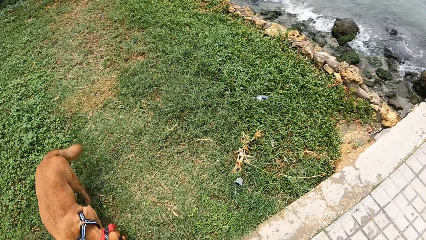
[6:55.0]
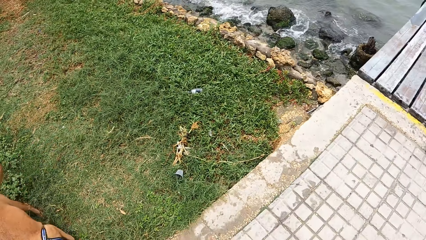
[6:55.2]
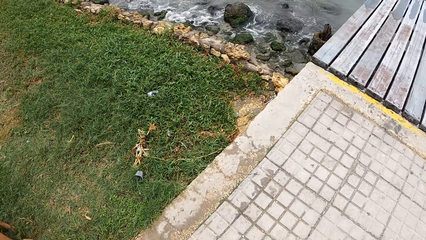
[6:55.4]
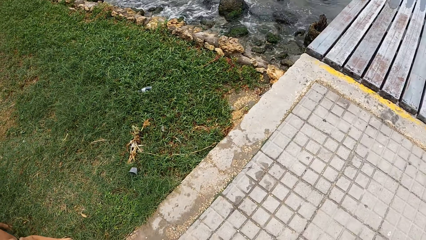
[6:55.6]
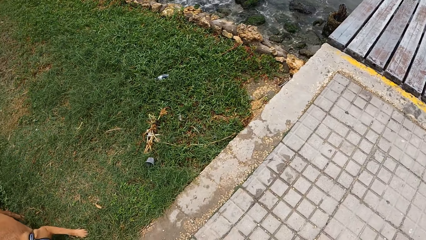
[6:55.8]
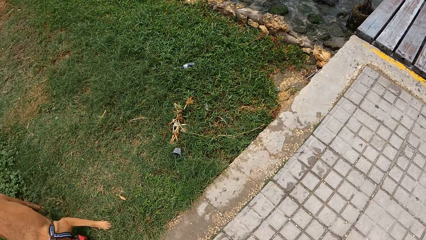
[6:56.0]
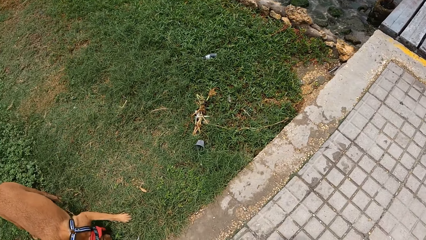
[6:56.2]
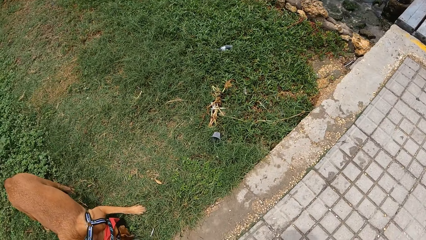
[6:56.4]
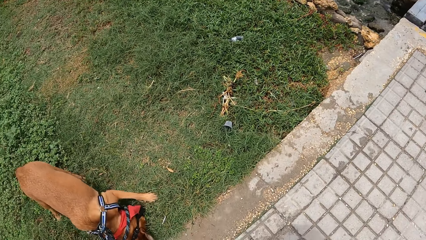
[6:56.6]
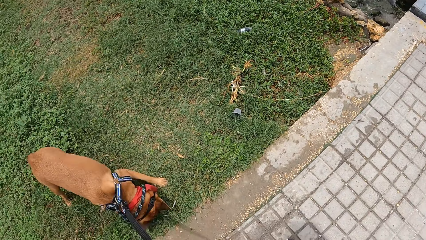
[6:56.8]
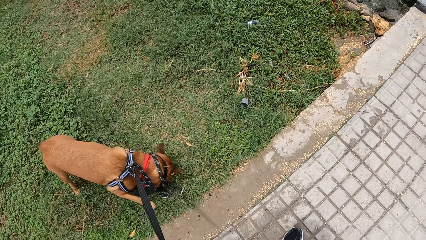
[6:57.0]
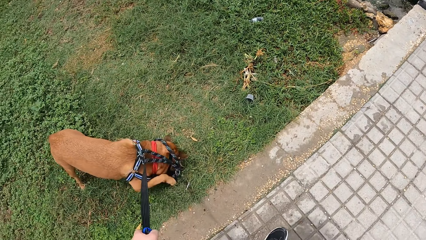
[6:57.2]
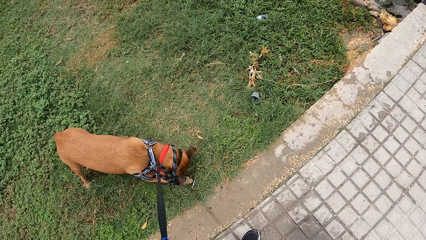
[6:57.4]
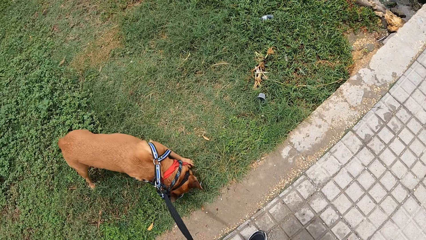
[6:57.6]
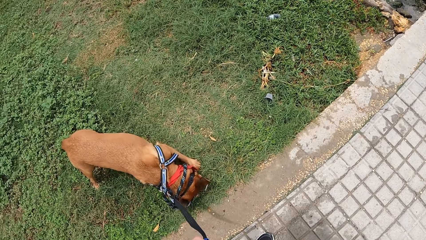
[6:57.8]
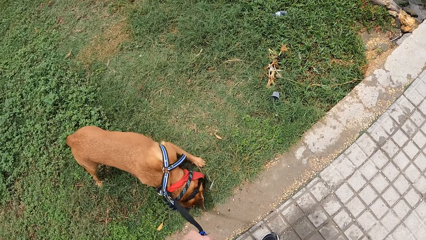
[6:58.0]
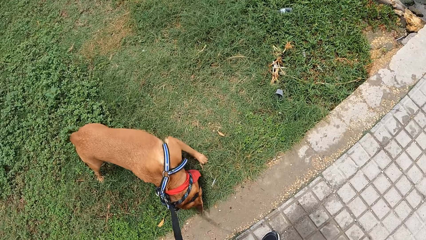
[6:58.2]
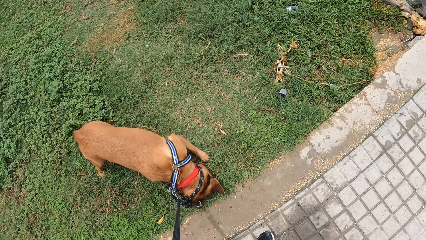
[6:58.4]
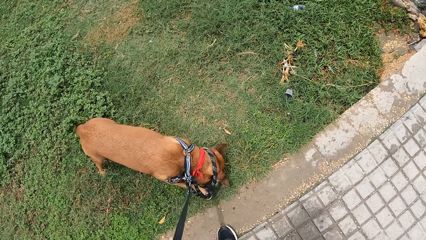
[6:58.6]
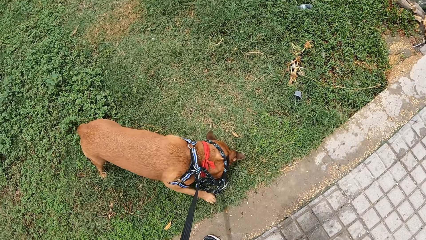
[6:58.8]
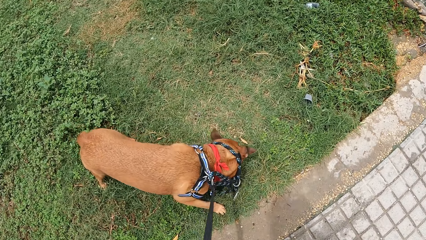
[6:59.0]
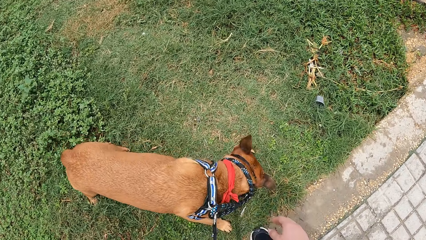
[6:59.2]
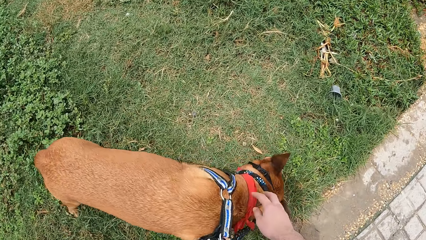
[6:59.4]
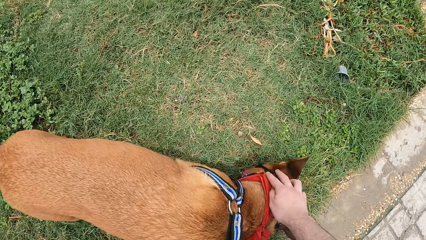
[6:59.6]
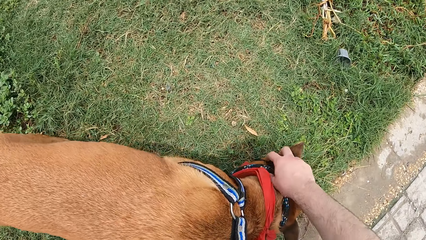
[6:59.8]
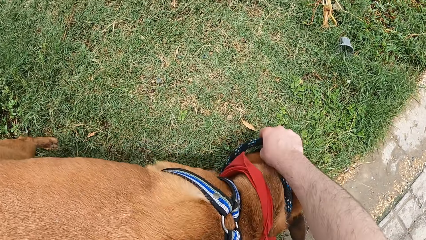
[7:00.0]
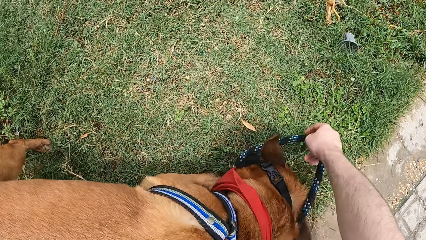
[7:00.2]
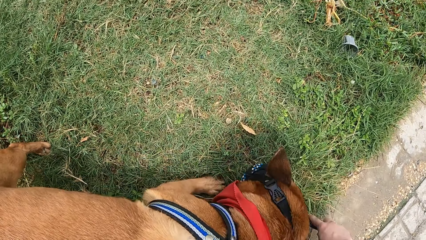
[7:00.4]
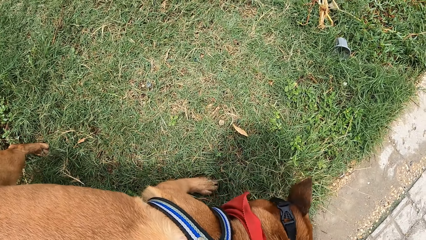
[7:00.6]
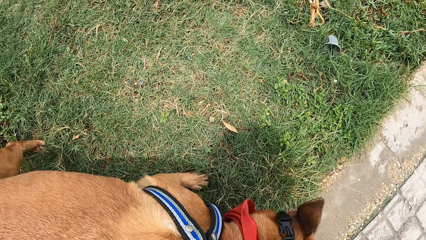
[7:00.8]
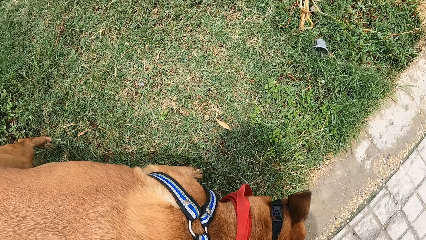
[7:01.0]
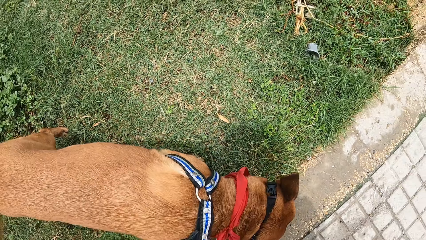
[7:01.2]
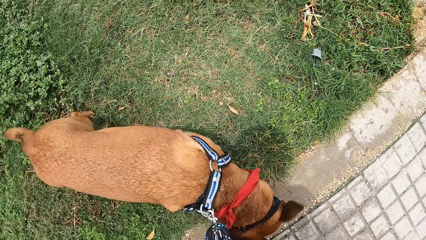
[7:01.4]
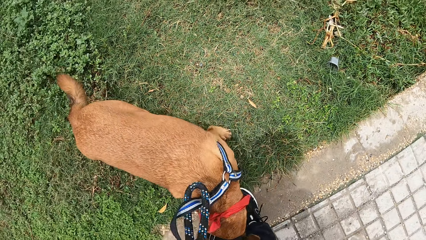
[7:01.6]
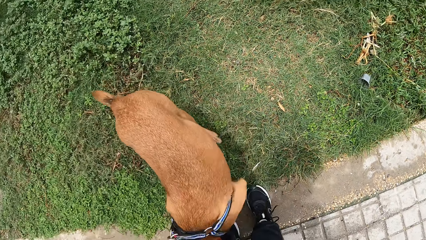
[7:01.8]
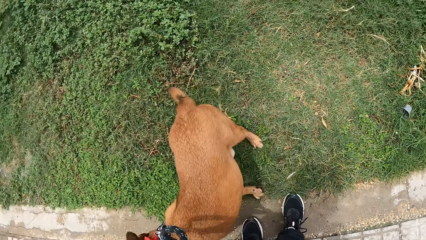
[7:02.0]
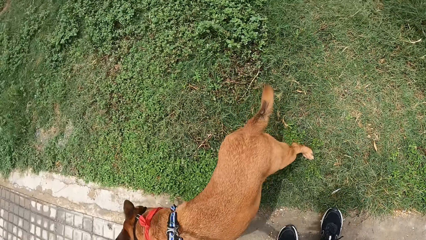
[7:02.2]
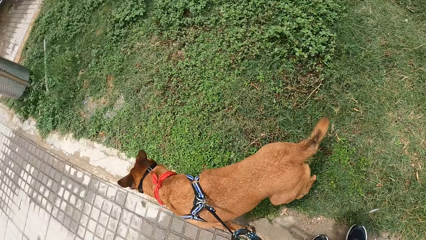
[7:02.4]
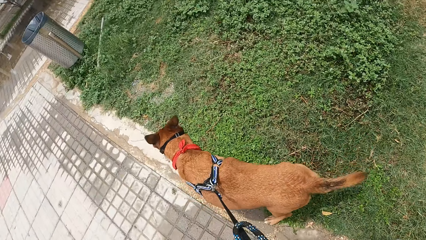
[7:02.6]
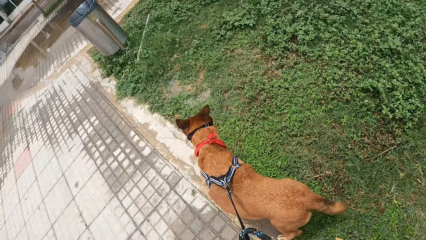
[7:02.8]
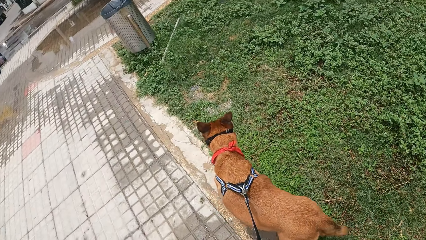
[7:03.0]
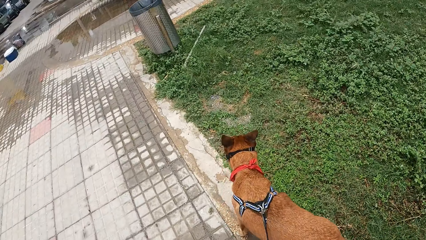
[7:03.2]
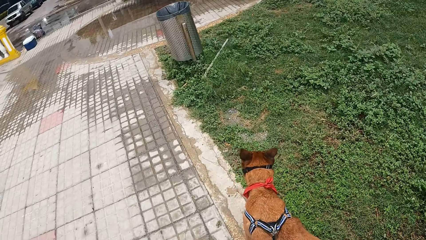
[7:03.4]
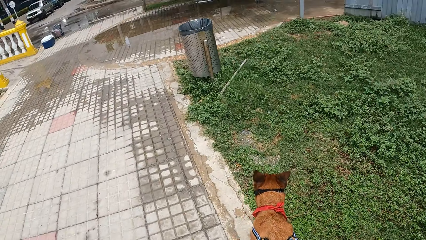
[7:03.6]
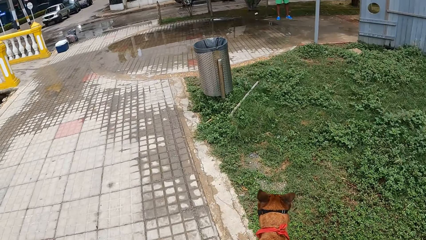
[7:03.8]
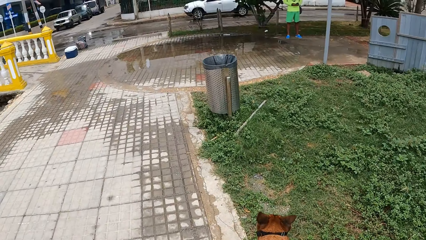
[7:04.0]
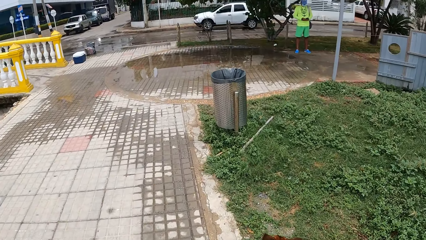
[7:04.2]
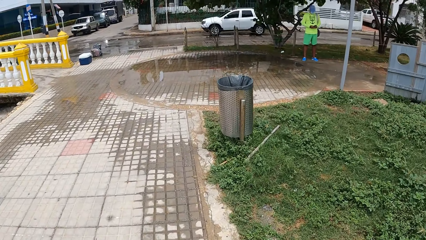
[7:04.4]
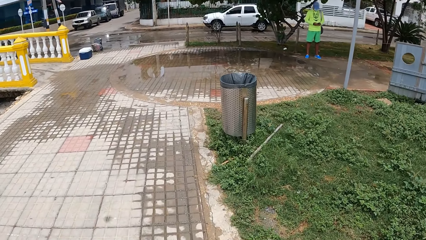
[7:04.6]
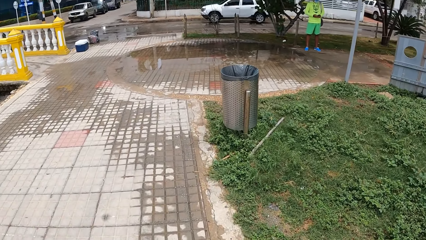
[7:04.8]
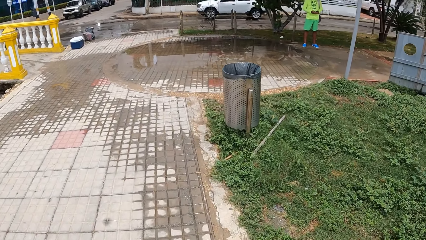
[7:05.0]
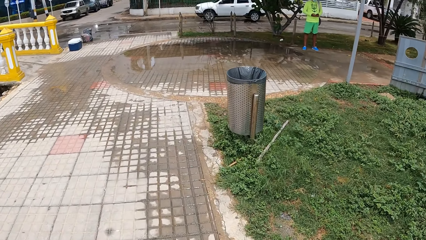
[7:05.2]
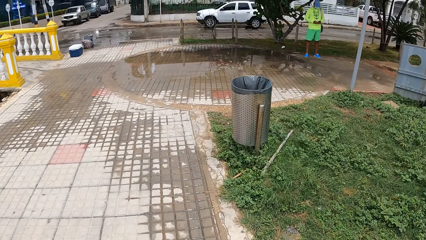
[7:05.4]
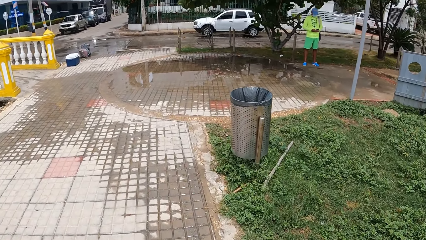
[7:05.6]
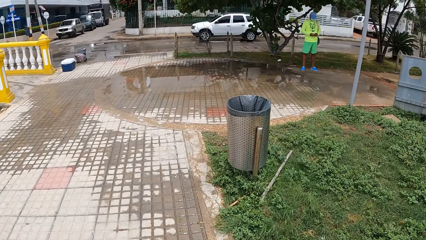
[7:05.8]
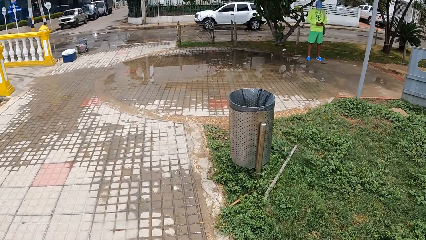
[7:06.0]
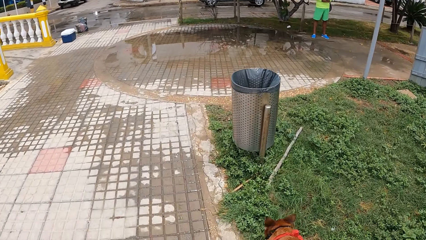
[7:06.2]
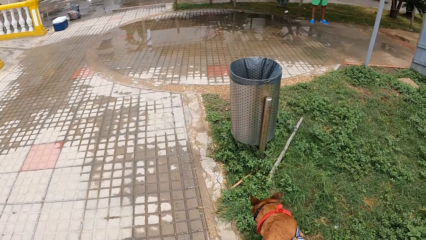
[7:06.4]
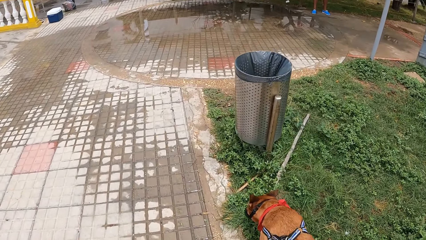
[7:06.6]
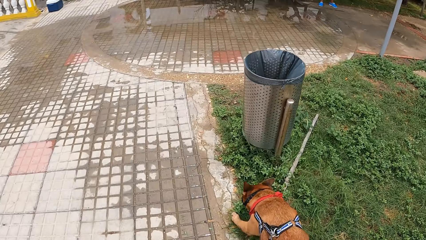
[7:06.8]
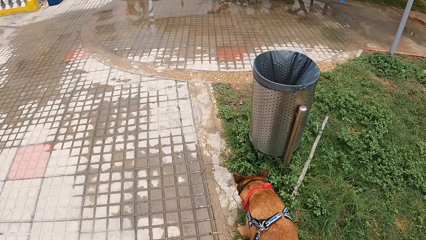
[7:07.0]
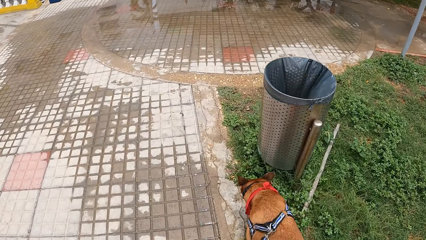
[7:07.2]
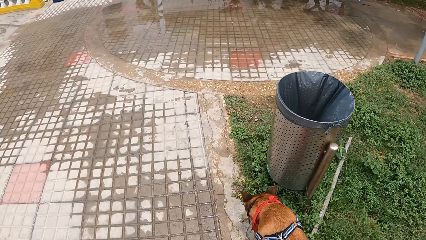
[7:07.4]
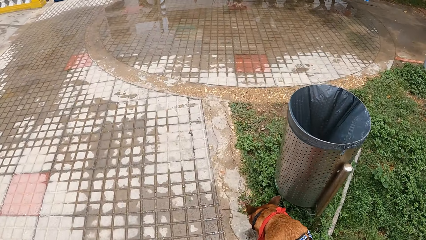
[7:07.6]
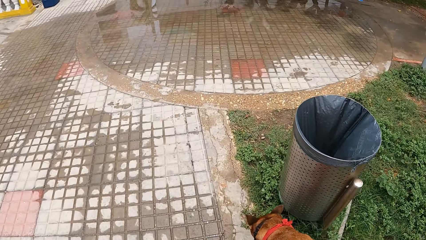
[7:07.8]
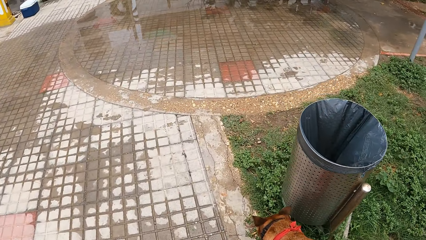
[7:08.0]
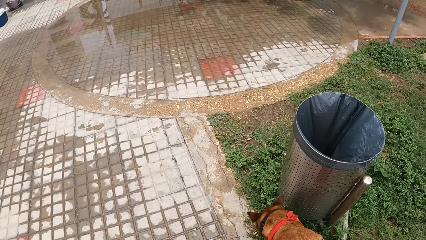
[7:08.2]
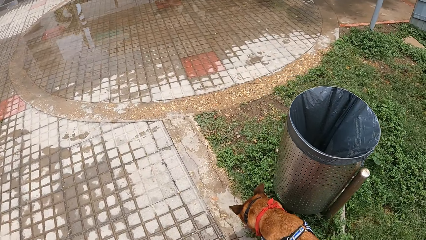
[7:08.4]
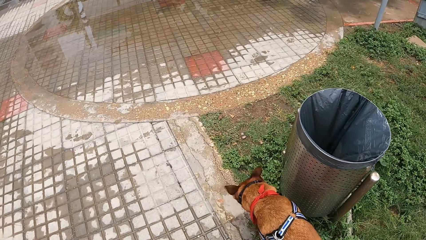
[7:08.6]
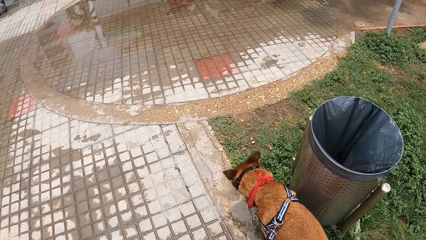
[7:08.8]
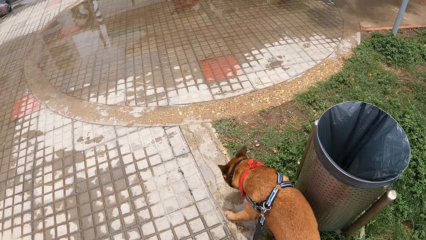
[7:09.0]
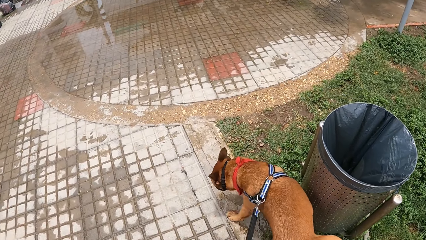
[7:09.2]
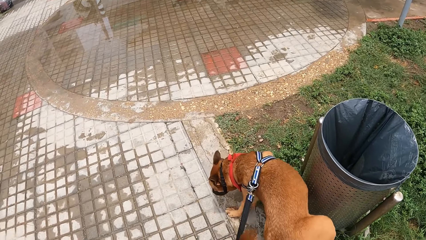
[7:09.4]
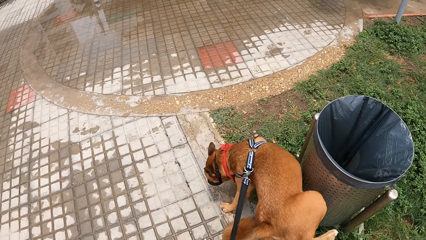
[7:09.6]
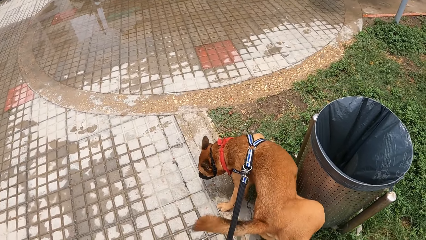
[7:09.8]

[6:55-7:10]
The camera wearer adjusts a dog leash. They look around the compound. They walk a dog on a pavement with the dog leash.
